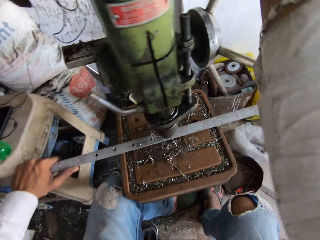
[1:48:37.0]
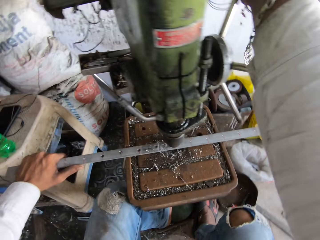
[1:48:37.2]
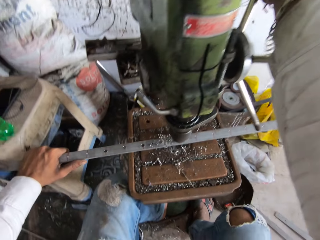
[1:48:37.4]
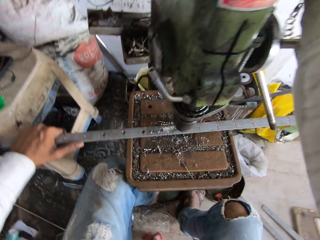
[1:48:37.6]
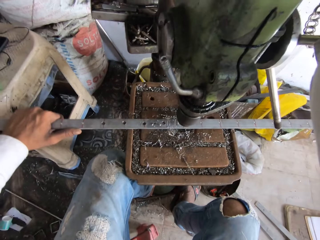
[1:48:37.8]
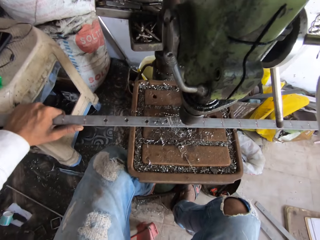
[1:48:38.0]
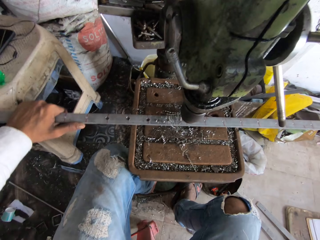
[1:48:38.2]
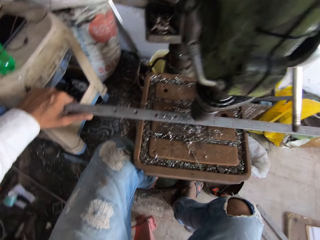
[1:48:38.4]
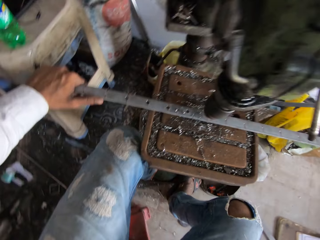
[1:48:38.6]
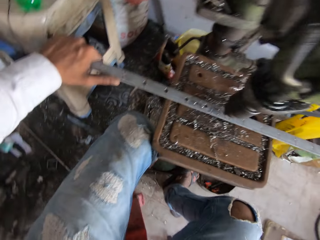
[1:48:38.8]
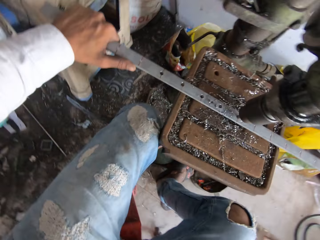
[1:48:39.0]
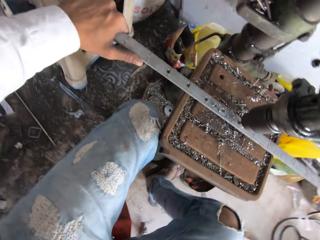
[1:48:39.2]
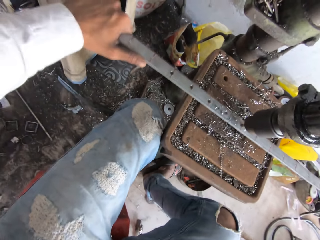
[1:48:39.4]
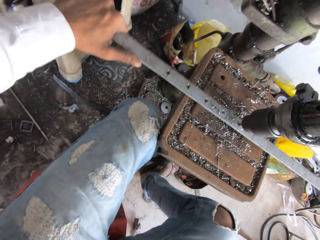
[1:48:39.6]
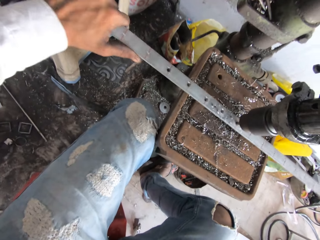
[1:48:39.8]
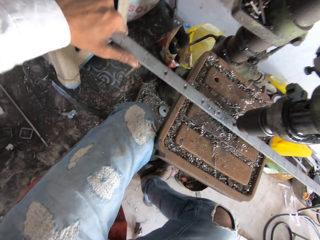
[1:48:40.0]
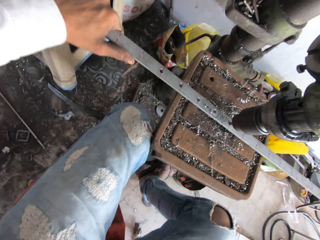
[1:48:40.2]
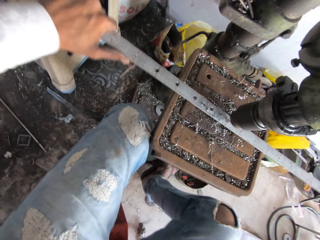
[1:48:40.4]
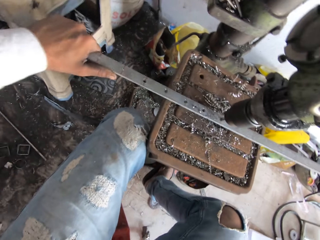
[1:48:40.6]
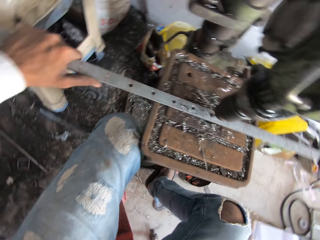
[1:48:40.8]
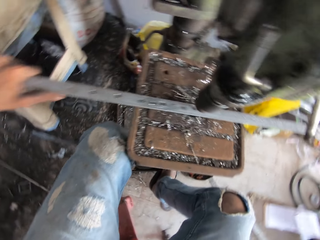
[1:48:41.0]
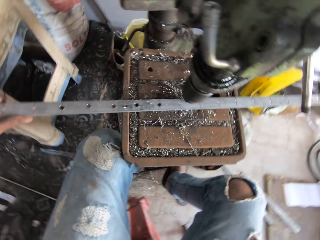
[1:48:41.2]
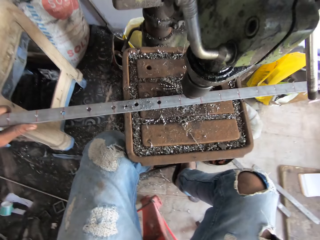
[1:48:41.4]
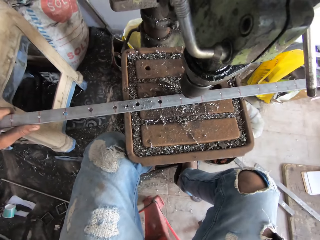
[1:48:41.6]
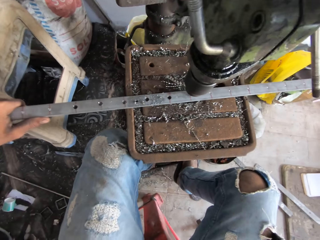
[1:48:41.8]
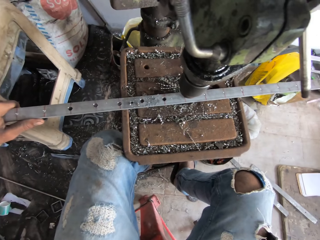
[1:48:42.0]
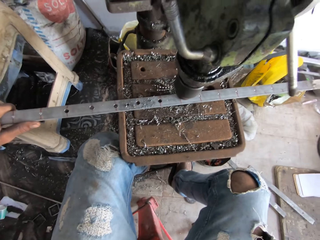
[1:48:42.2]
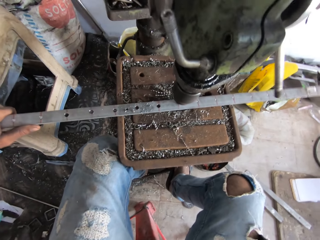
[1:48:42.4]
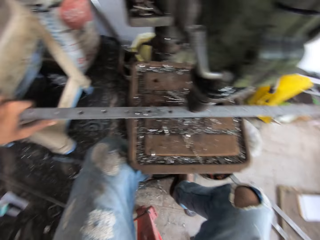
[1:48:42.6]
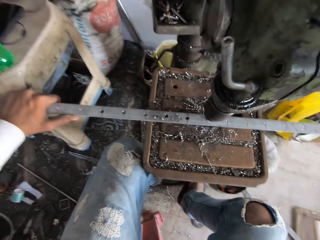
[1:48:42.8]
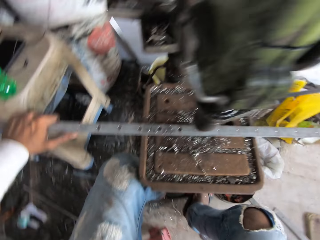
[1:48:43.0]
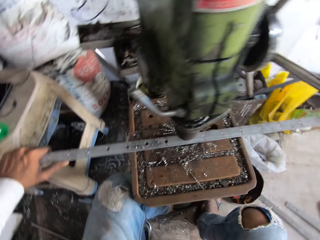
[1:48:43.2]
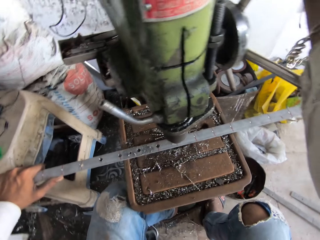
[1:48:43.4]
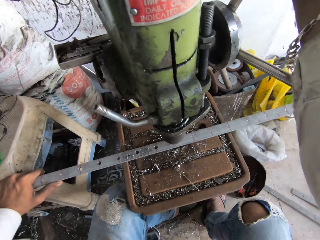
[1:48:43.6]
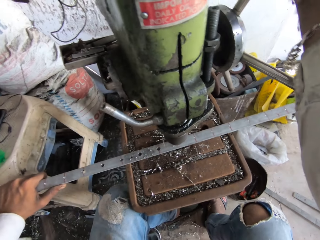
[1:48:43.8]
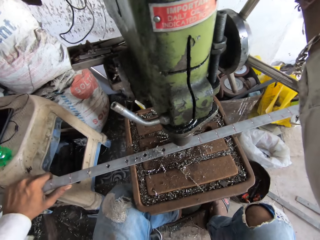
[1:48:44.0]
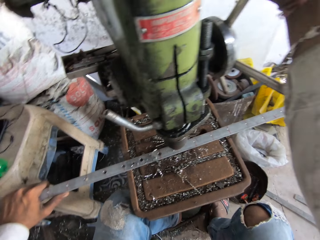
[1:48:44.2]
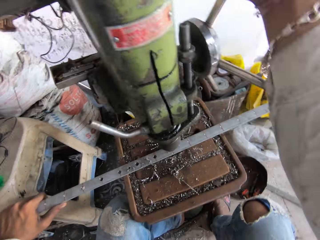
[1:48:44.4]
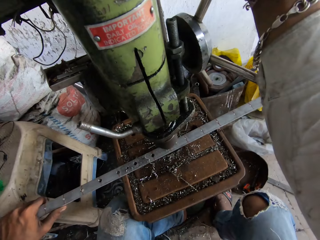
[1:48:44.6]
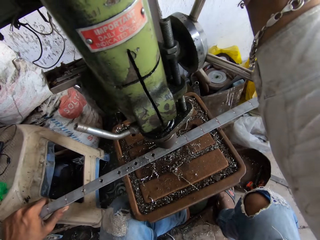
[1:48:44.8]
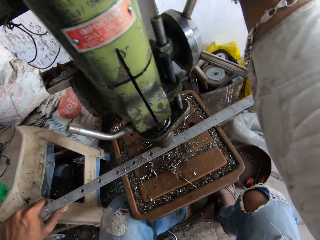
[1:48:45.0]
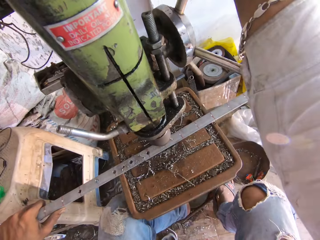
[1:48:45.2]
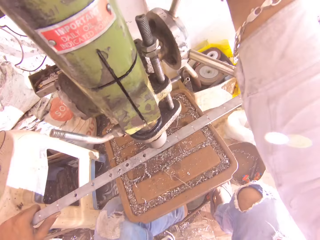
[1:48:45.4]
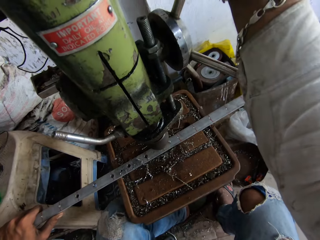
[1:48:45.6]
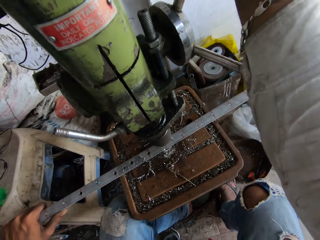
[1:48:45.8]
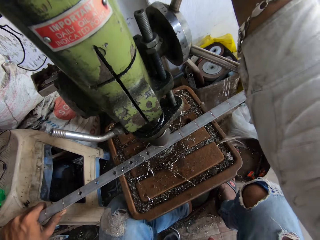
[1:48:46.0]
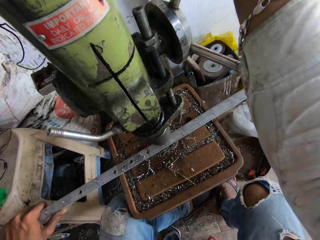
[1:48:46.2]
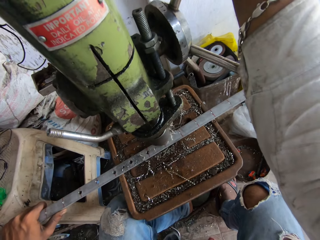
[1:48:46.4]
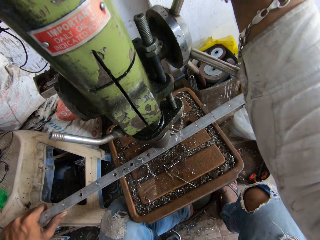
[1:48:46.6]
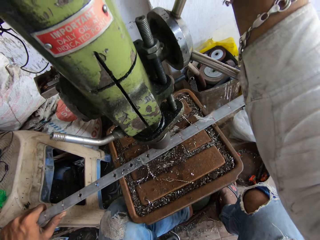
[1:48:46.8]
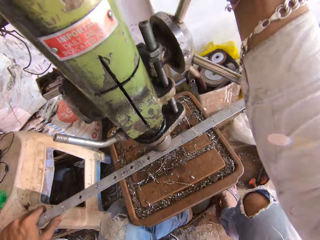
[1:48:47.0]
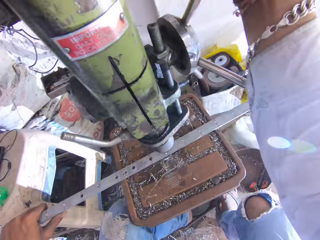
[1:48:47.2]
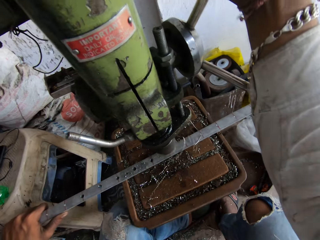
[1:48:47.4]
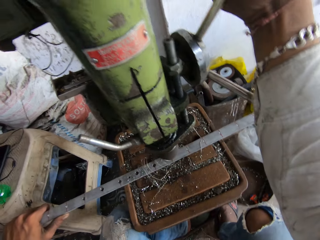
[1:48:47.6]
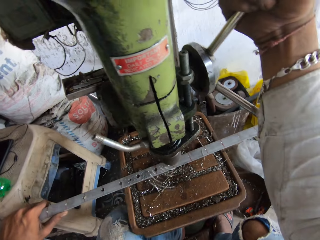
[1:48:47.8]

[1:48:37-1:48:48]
The camera wearer adjusts the drilling machine. They drill a hole in metal. They move the metal sheet. They drill a hole in the metal with a sheet metal punching machine.

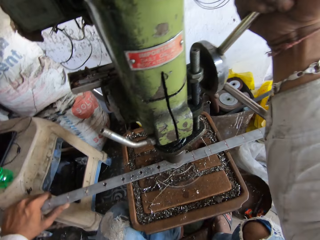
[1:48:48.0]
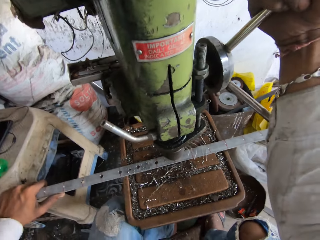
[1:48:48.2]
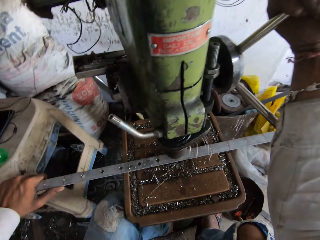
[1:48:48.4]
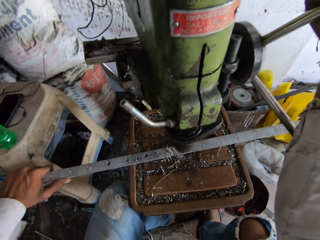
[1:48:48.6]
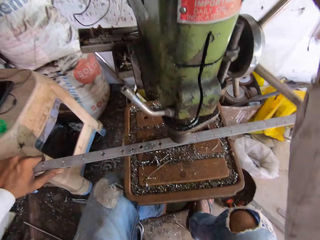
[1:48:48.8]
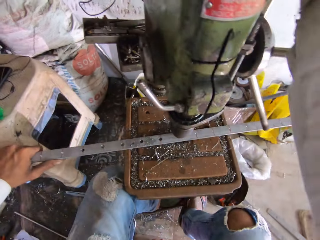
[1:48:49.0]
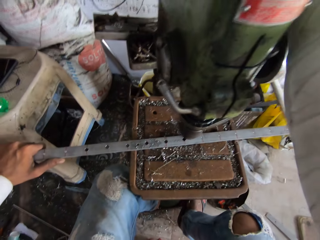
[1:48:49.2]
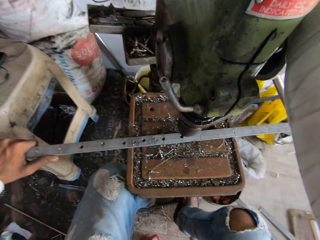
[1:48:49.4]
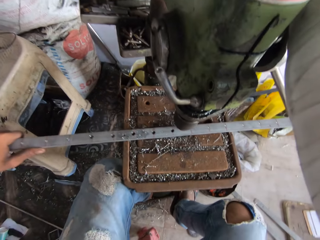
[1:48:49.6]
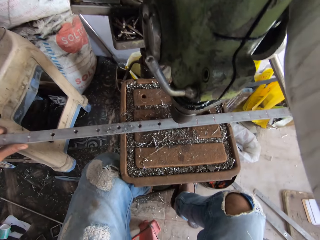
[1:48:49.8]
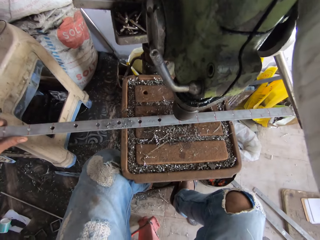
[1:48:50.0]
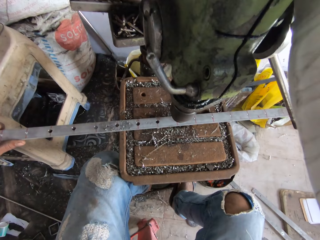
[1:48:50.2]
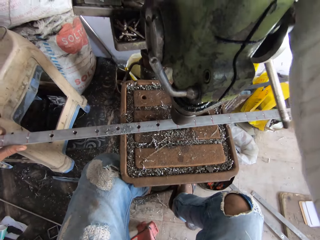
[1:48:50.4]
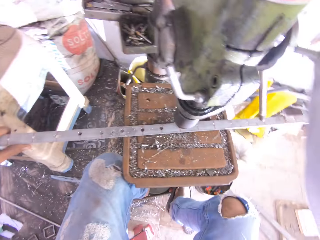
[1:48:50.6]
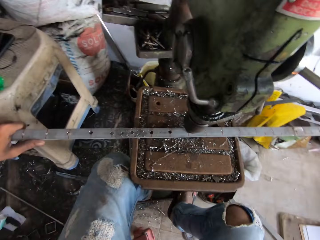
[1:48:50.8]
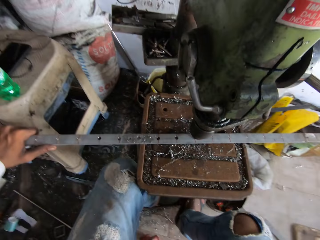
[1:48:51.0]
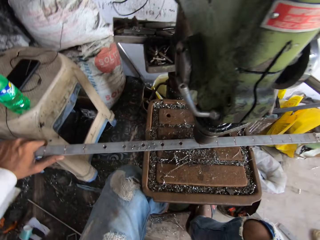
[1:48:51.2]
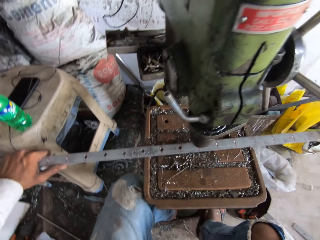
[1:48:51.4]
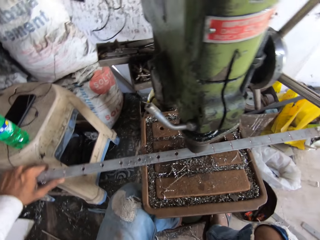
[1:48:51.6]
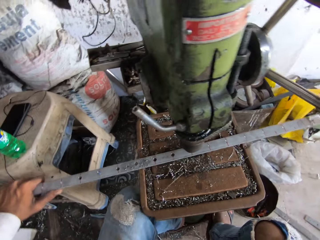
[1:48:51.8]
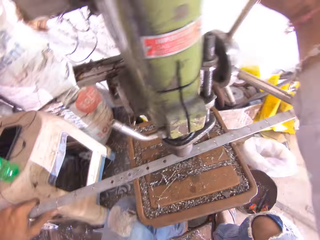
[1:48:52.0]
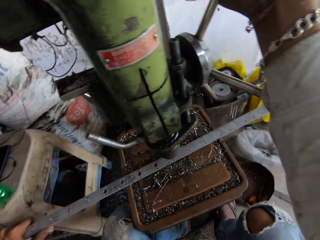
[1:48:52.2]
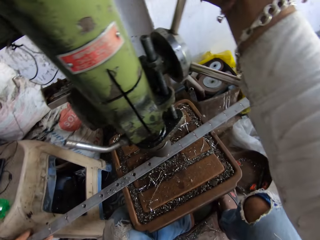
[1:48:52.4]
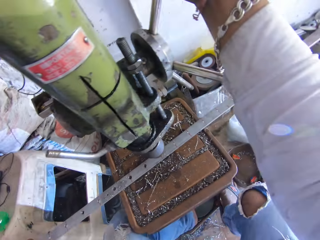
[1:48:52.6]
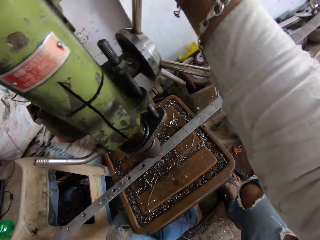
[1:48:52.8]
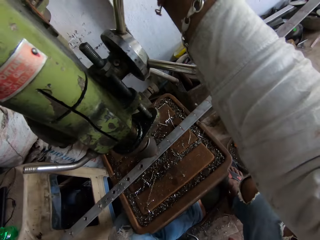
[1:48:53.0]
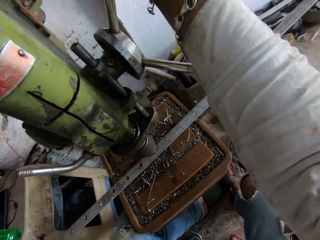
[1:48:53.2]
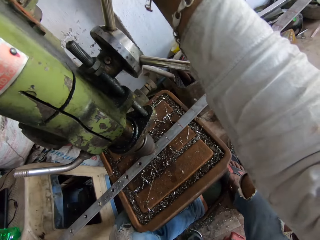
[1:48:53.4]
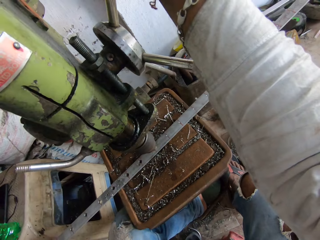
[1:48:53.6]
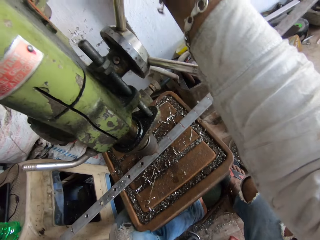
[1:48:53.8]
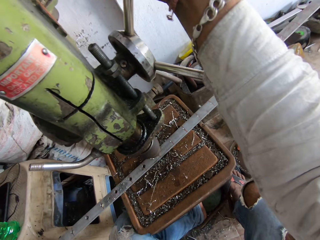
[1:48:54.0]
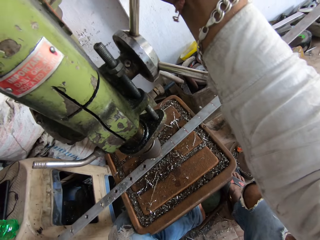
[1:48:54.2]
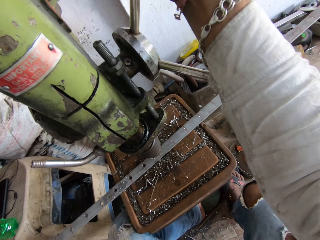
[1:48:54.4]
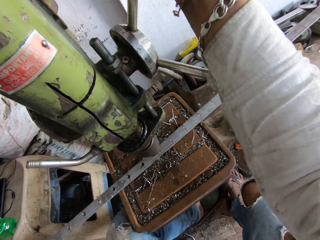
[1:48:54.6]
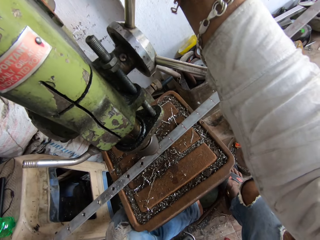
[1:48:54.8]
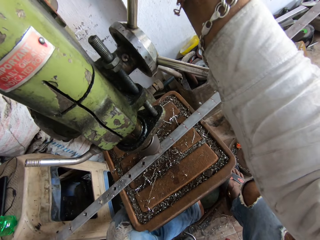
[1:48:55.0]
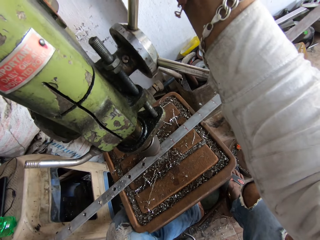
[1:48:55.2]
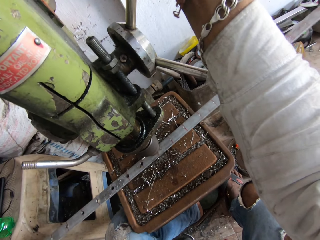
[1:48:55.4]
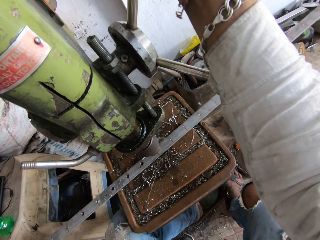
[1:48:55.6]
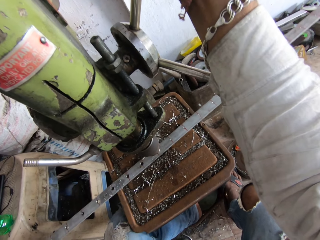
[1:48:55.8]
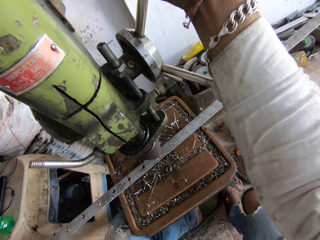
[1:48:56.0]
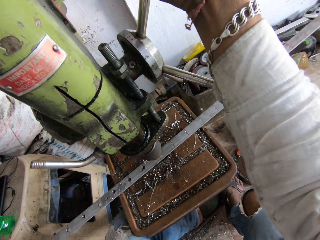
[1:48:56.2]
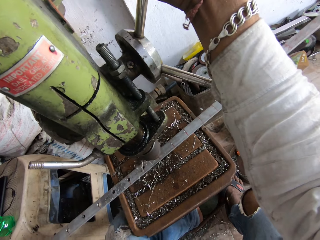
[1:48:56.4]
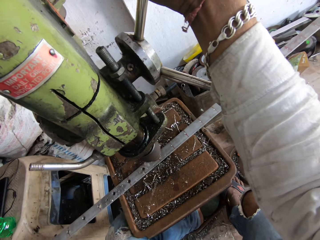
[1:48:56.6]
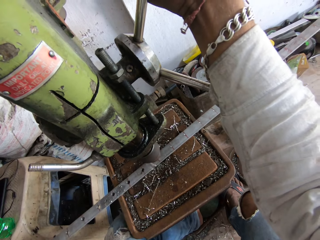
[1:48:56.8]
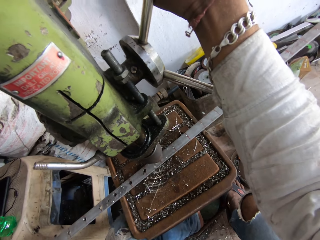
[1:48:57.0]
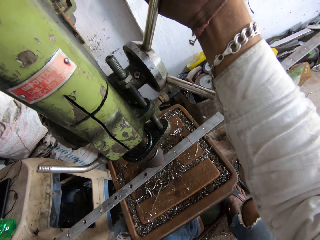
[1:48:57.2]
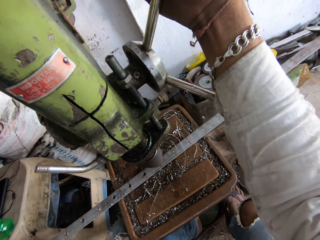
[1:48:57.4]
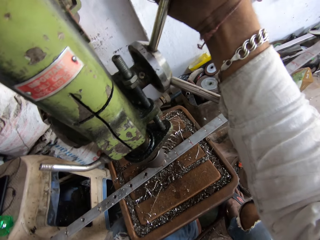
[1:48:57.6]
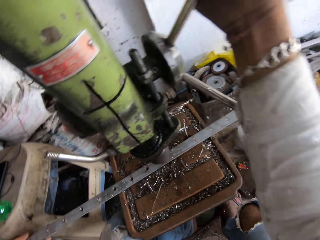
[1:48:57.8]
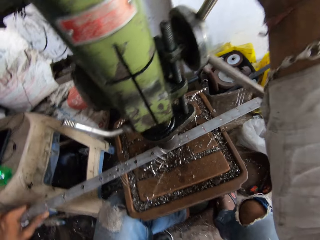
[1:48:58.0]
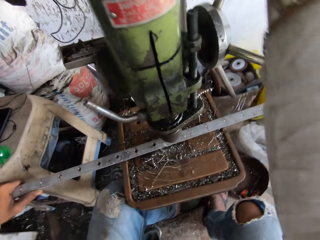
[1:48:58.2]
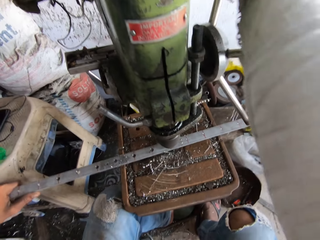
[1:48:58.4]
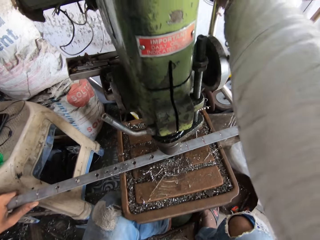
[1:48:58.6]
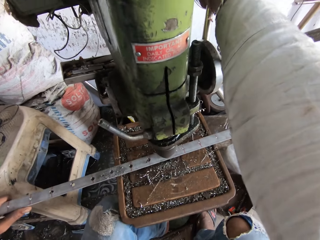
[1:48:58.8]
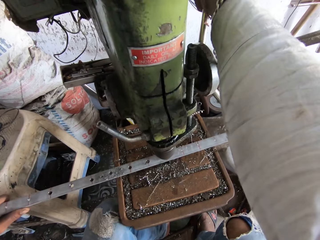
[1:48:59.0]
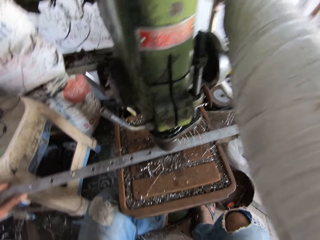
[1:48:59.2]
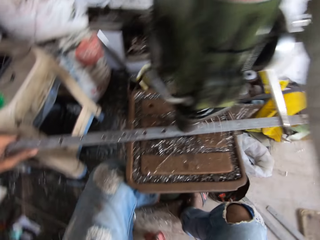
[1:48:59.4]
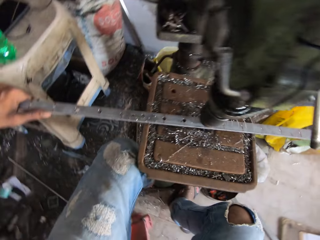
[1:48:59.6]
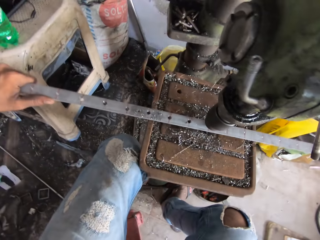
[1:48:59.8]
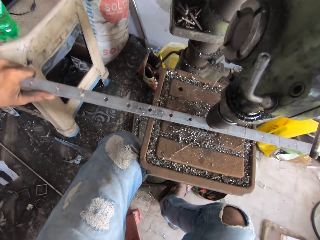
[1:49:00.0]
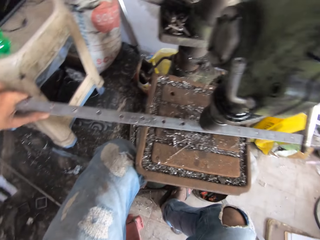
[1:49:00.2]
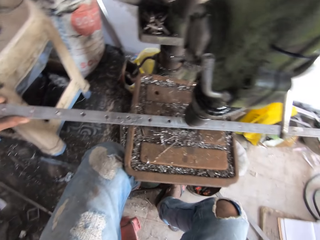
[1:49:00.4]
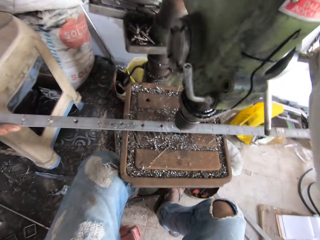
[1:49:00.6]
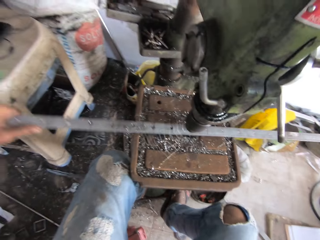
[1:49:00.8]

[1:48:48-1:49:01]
The camera wearer rotates the handle of the sheet metal punching machine. They adjust the drilling machine, move the metal sheet, and drill a hole in the metal with the sheet metal punching machine. They adjust the drilling machine and drill a hole in the metal.
